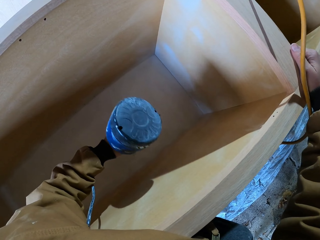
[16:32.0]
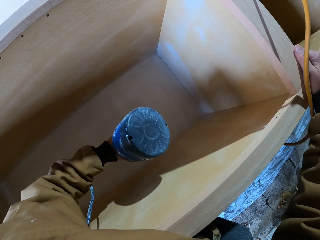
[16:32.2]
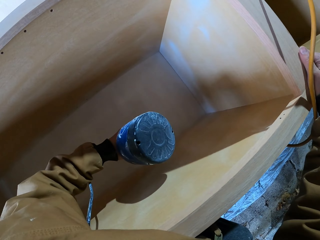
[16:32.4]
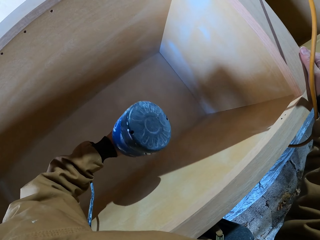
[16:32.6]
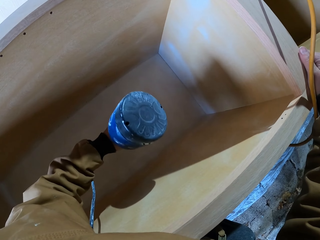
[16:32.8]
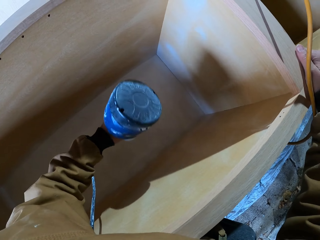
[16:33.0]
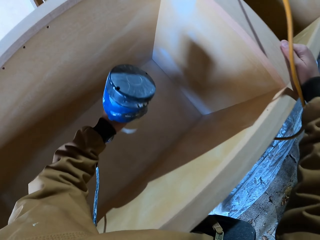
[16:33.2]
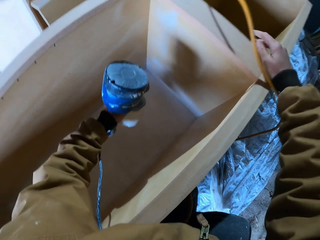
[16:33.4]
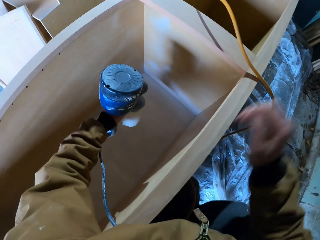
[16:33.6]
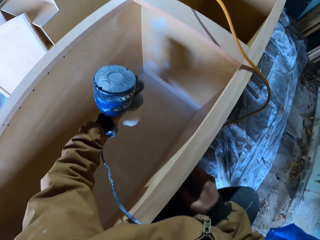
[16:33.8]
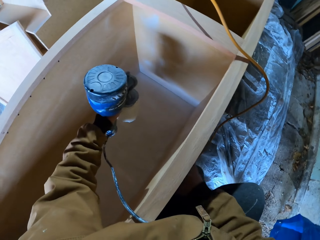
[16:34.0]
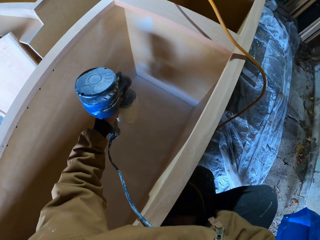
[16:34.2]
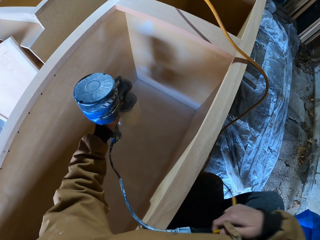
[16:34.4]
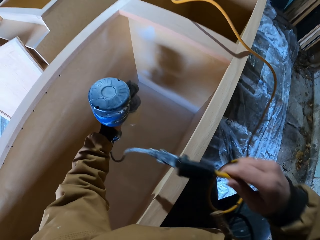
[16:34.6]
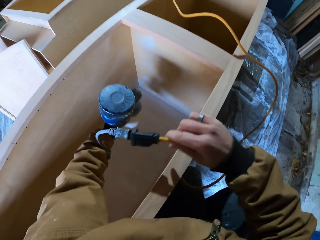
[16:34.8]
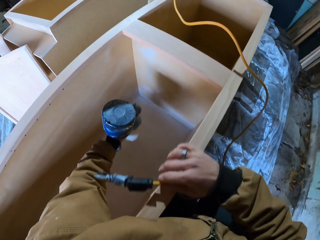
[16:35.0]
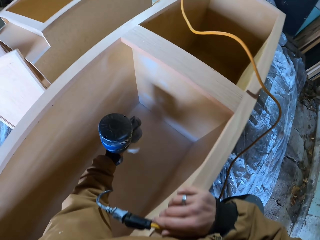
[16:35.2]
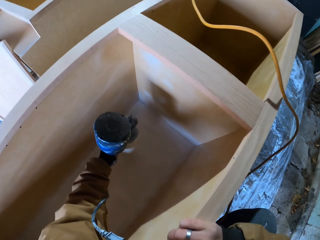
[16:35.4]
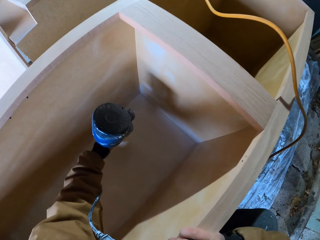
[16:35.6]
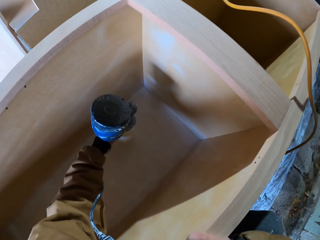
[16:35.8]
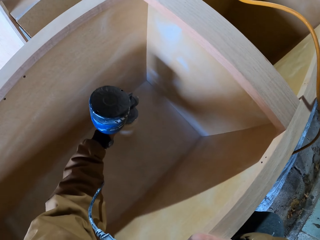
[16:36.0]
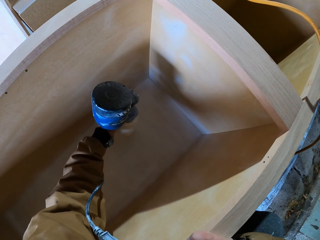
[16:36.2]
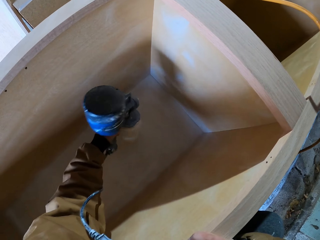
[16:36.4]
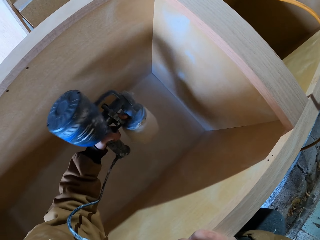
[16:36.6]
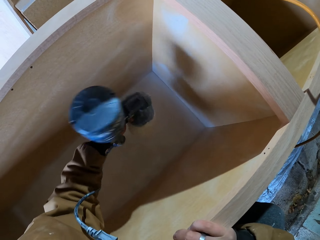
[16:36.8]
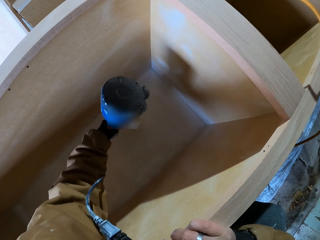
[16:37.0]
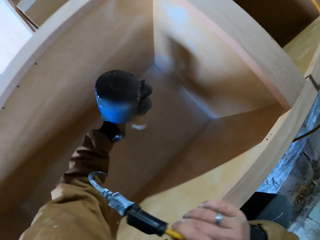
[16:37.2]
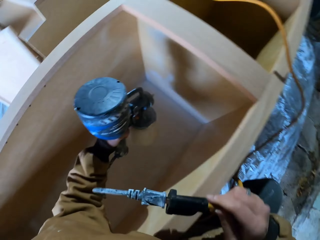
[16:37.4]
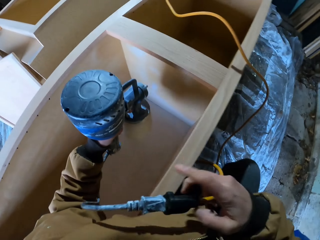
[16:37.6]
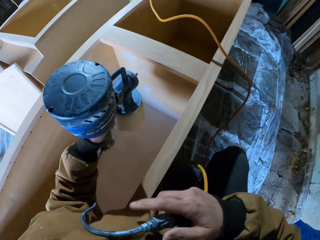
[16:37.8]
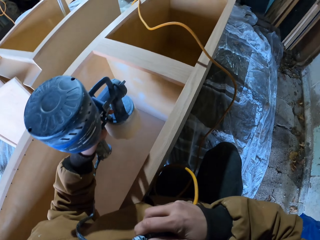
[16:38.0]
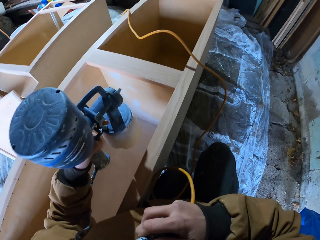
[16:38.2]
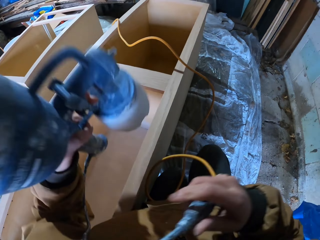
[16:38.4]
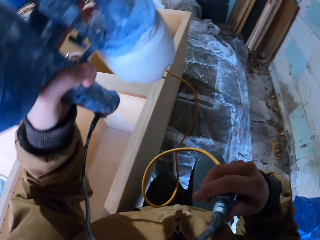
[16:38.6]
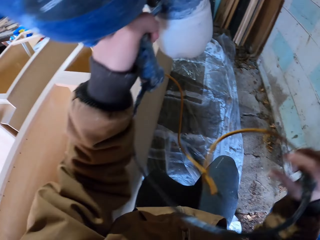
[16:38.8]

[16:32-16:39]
The camera wearer pulls the wire with the right hand. They hold the cable. They spray the wooden box with a paint sprayer.

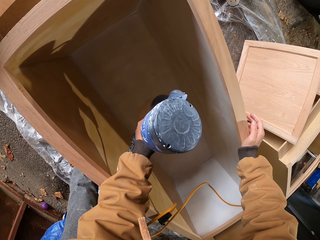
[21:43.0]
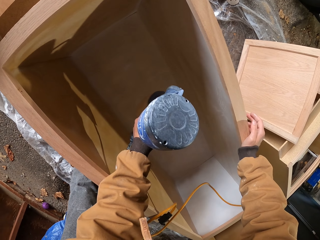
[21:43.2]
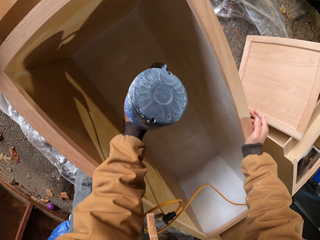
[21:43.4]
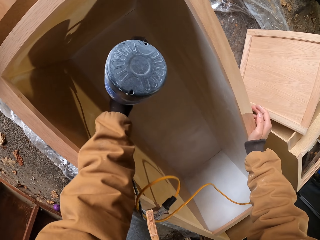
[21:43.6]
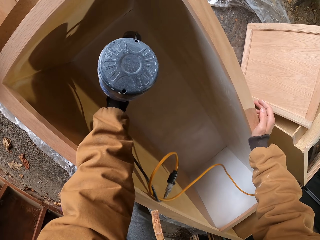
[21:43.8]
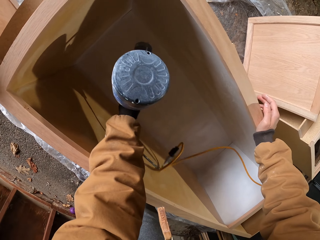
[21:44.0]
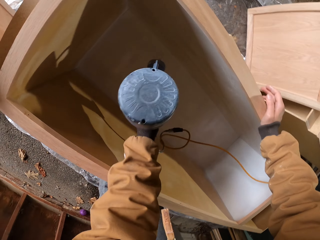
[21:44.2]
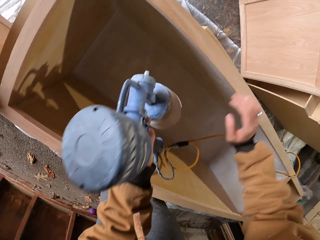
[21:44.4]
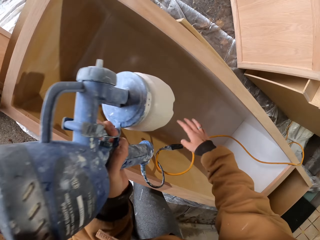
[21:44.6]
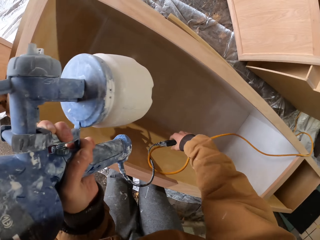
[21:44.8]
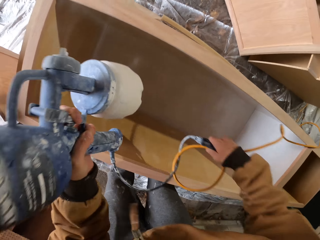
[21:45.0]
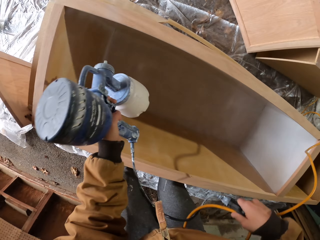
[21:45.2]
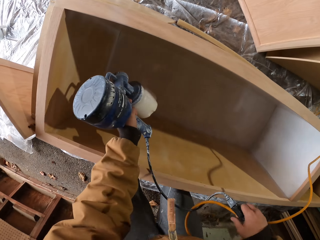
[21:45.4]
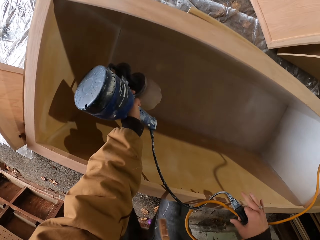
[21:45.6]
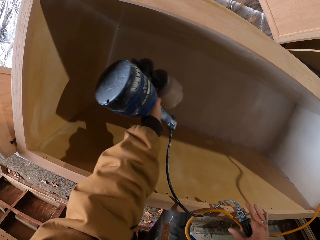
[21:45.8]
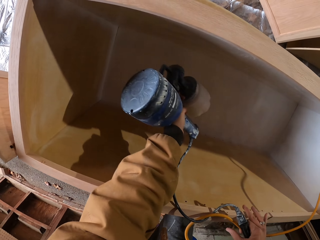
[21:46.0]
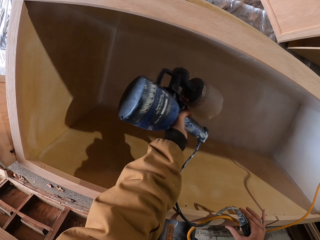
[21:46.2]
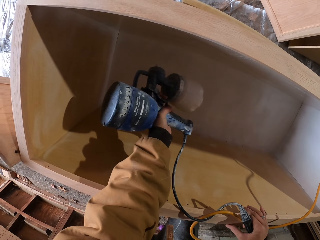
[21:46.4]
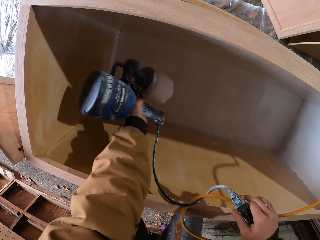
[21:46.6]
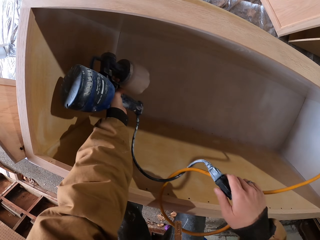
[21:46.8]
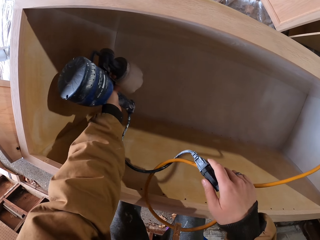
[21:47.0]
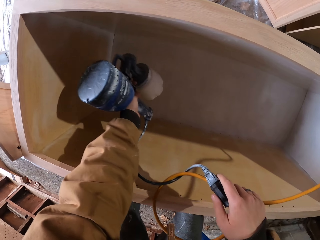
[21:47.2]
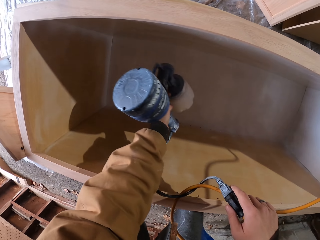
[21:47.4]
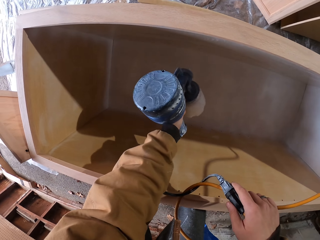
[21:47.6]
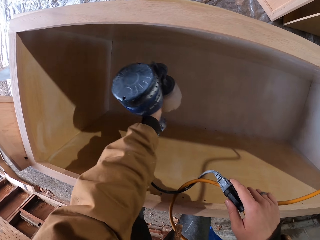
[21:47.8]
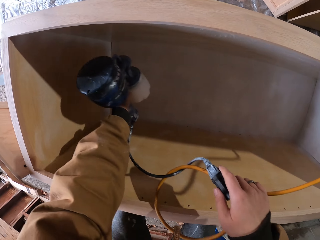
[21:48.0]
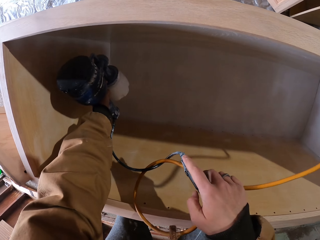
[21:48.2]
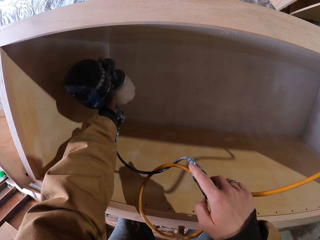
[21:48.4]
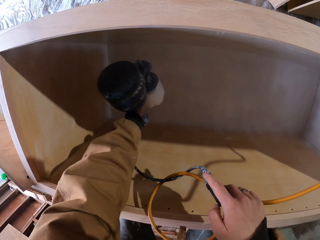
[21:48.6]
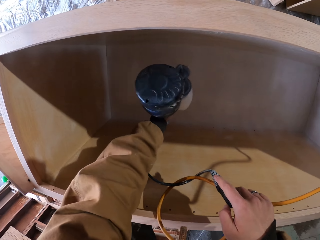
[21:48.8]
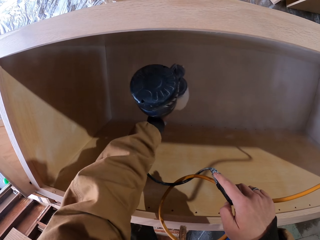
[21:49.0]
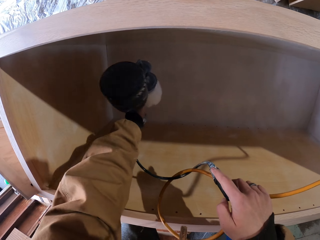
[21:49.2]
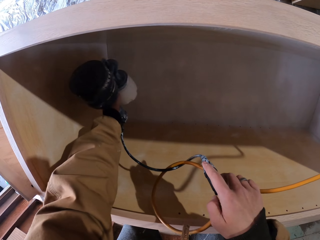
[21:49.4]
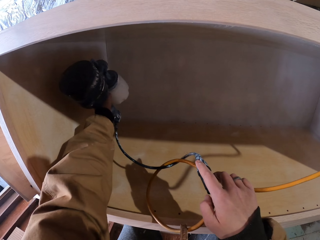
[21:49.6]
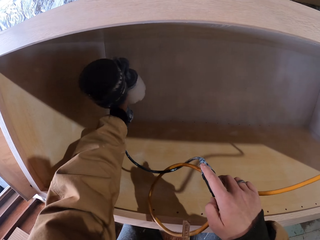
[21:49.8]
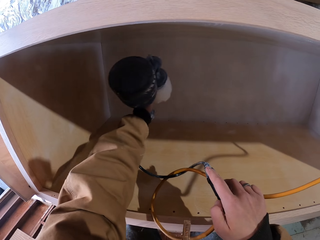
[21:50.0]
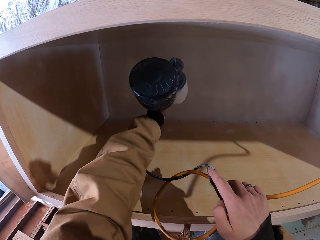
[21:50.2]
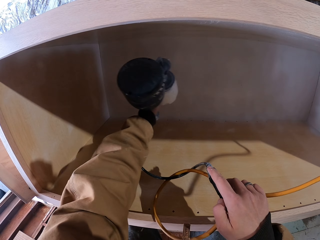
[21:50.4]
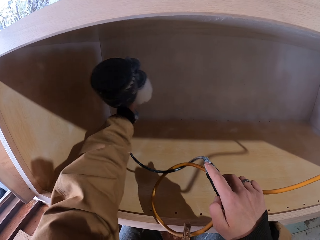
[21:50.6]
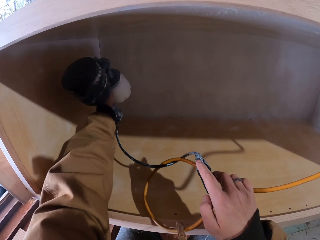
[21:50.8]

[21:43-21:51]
The camera wearer lifts the wire. They spray the board.

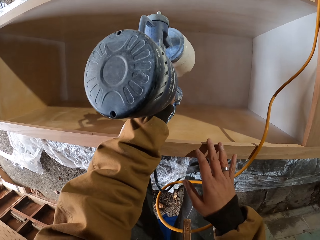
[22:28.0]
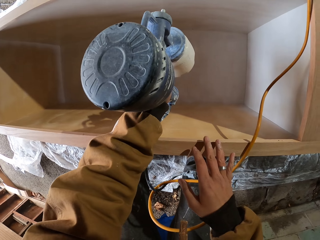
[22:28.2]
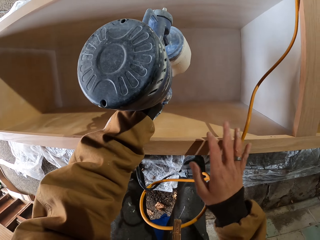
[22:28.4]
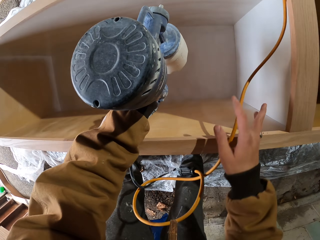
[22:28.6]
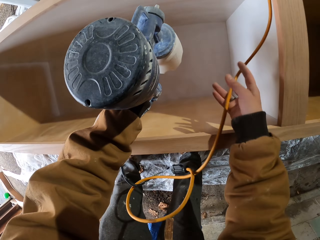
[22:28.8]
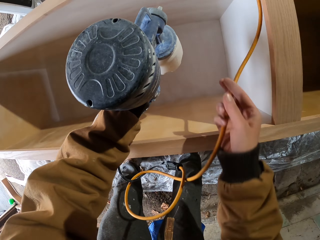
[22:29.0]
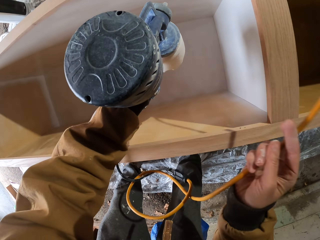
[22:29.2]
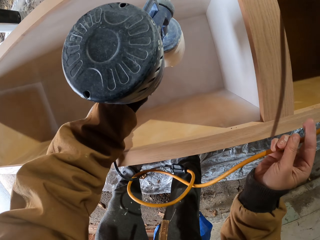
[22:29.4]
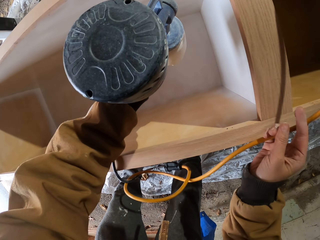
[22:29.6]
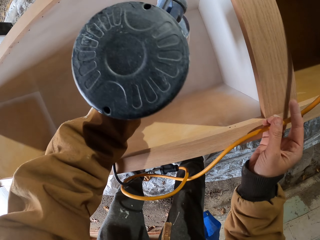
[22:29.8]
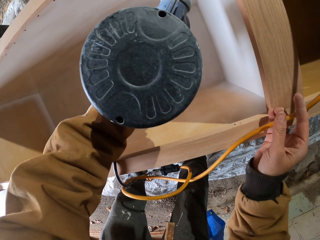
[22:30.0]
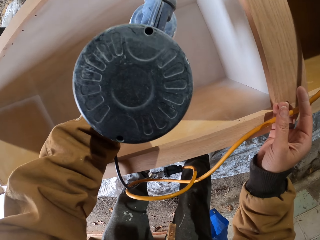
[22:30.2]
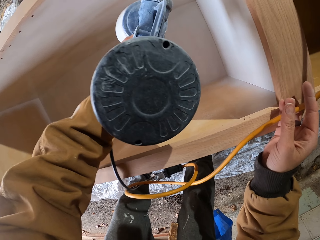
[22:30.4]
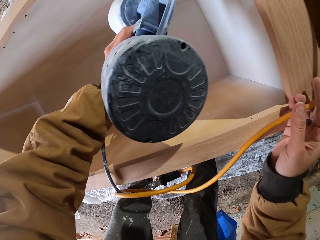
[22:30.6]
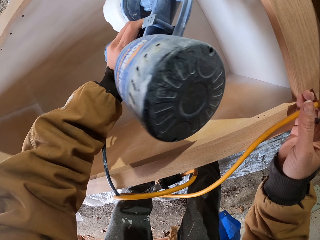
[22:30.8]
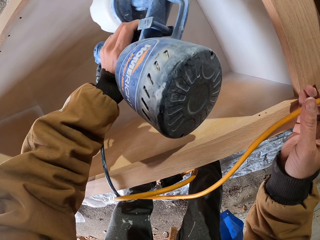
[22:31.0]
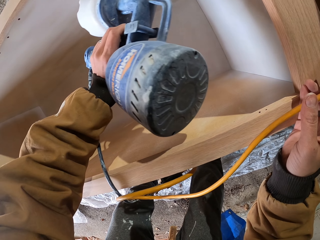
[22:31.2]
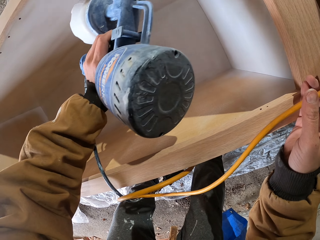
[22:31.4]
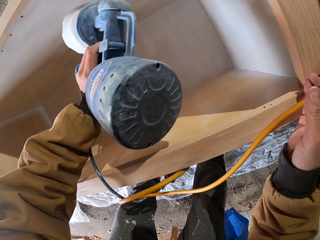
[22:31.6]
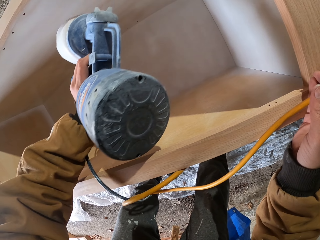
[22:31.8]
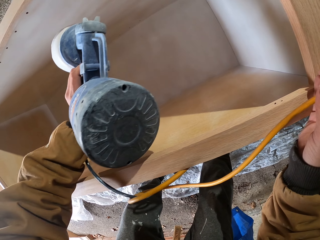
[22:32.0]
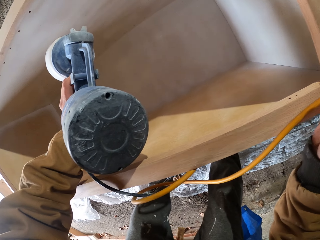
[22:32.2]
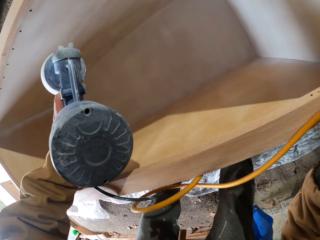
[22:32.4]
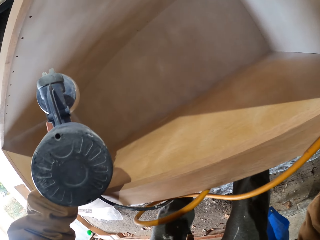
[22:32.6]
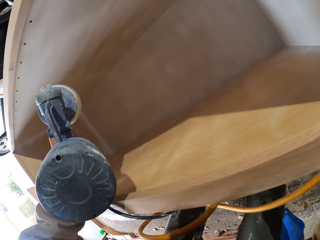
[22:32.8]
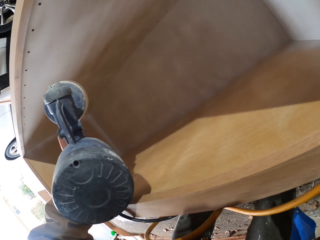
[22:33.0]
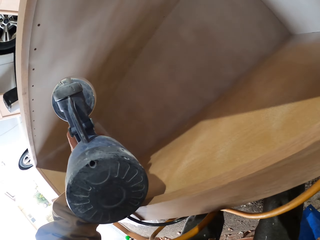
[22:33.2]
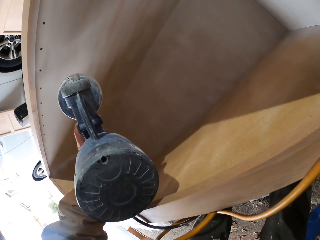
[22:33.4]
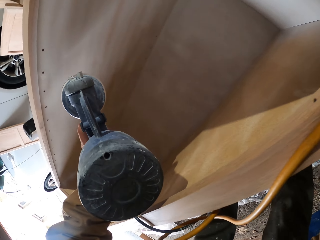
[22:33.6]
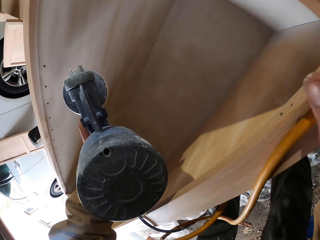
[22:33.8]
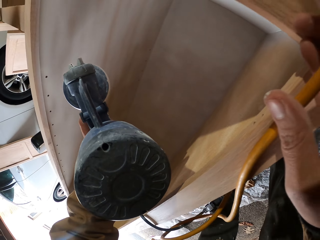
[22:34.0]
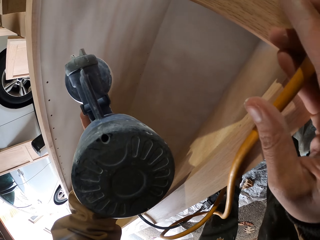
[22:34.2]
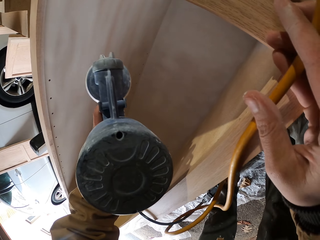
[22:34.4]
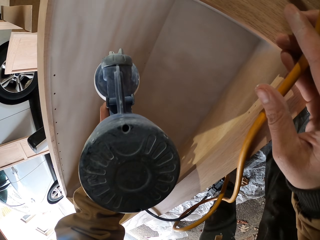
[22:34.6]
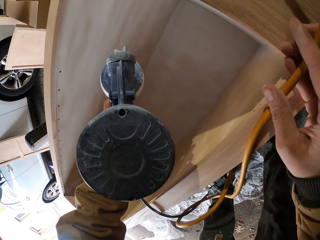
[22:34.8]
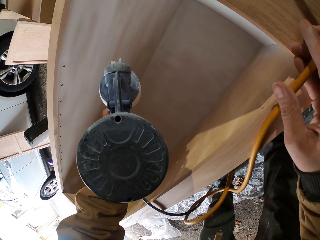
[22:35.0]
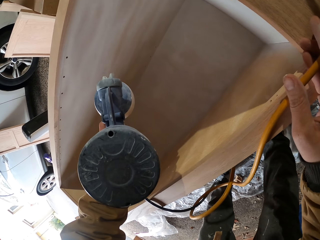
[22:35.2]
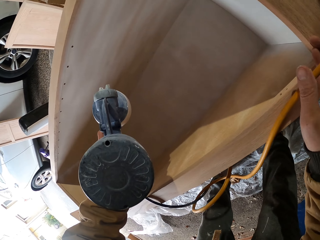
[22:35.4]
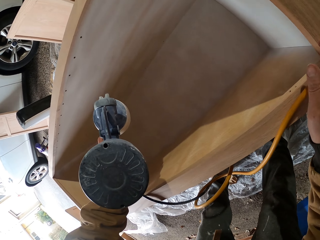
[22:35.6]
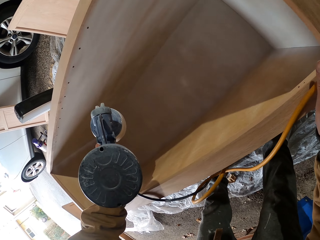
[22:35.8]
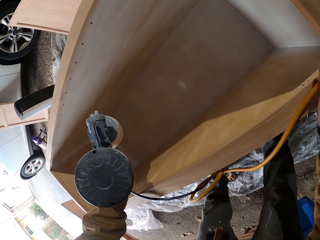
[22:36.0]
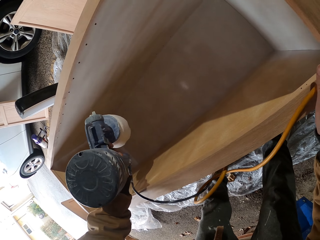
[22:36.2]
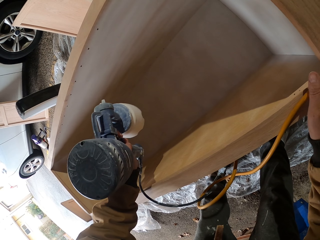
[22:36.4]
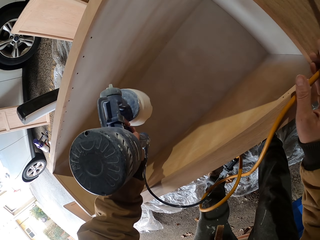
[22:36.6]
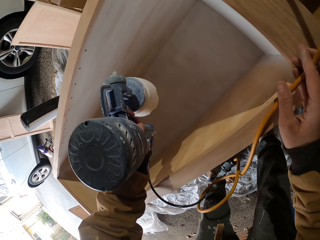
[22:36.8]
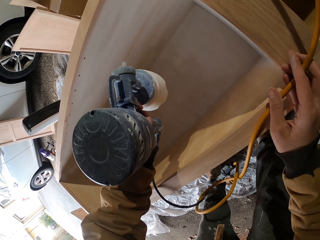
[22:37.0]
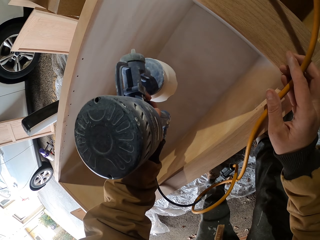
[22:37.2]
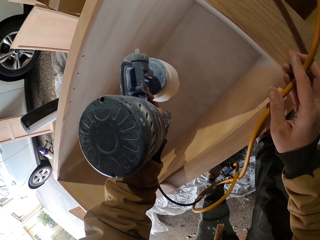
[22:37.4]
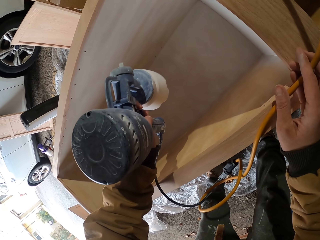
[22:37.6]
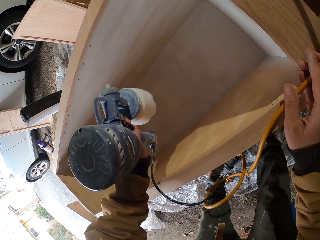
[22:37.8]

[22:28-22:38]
The camera wearer moves the wire. They spray the board.
